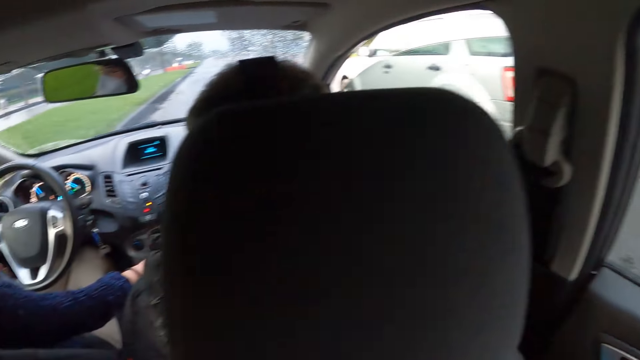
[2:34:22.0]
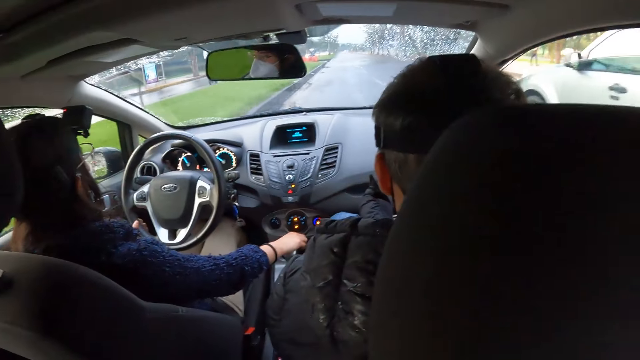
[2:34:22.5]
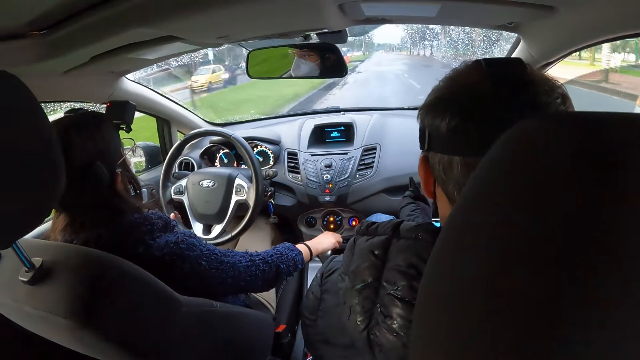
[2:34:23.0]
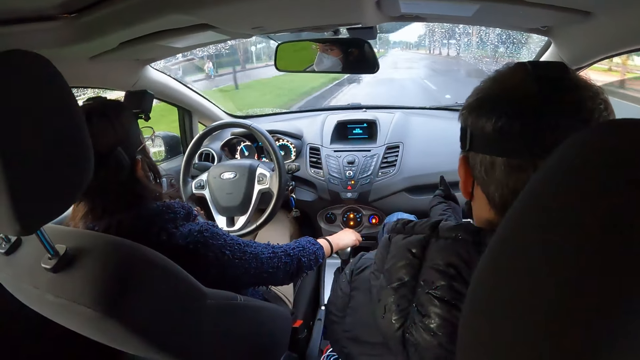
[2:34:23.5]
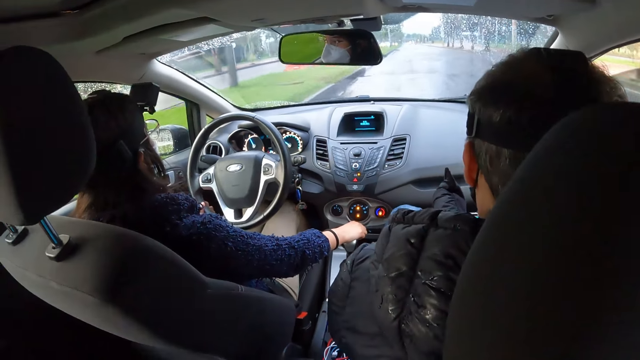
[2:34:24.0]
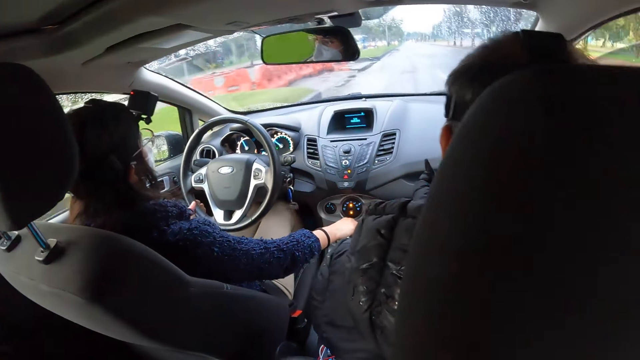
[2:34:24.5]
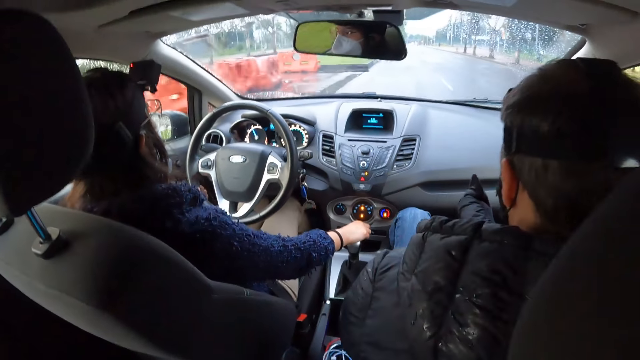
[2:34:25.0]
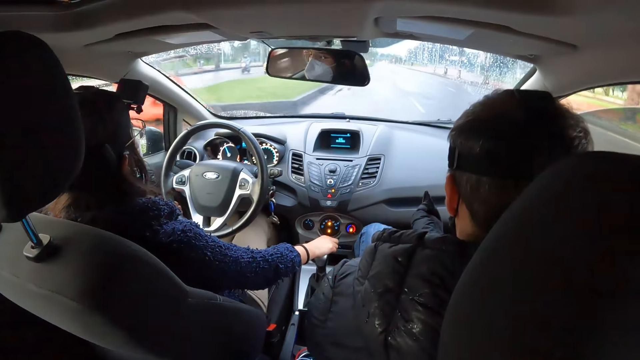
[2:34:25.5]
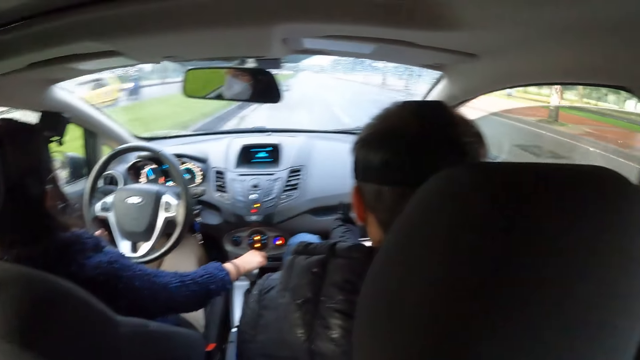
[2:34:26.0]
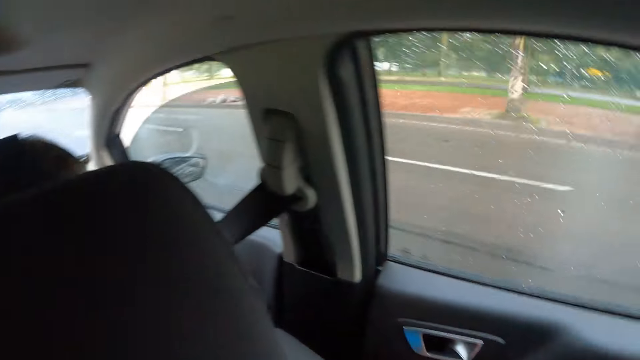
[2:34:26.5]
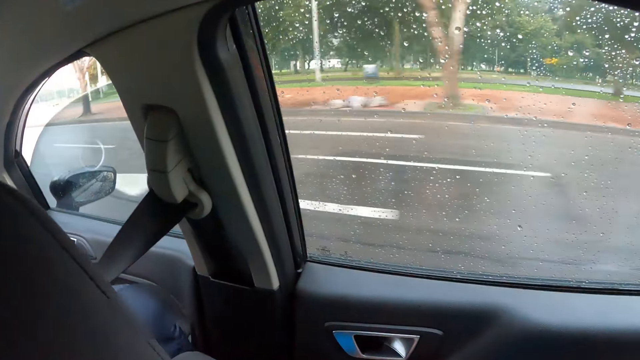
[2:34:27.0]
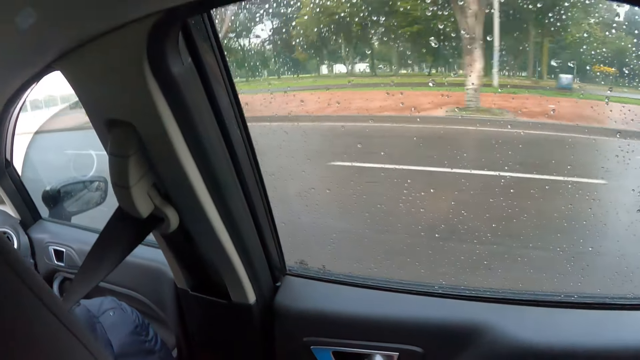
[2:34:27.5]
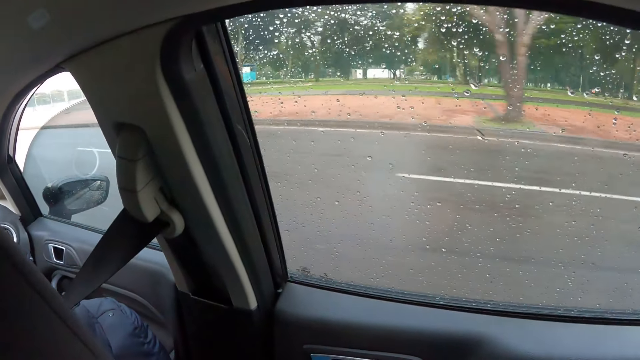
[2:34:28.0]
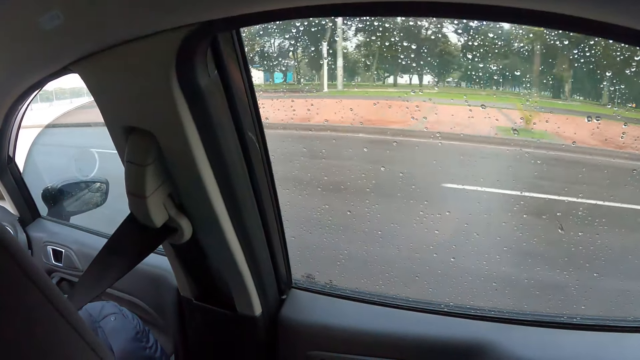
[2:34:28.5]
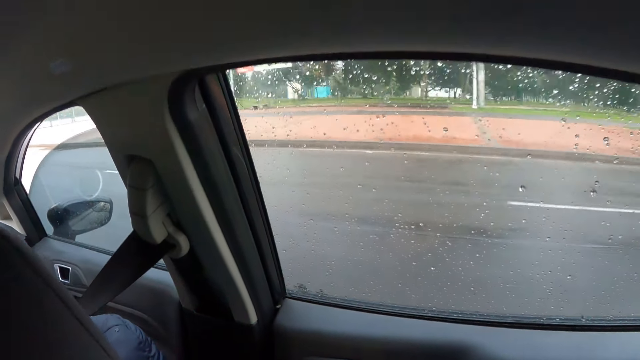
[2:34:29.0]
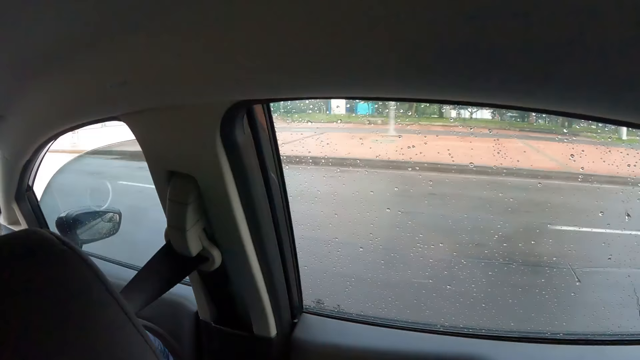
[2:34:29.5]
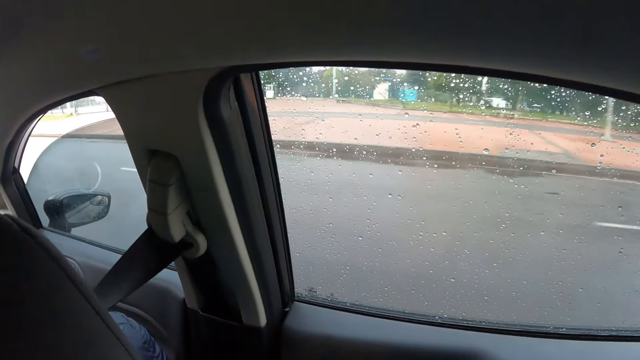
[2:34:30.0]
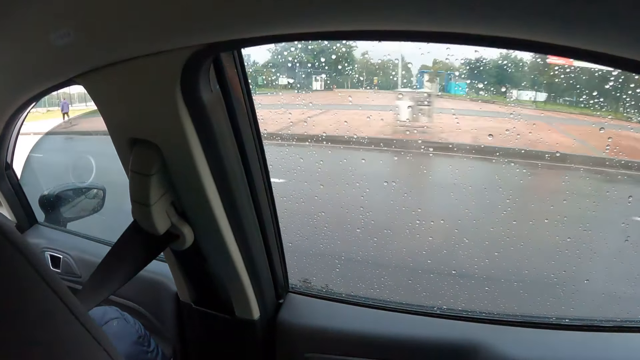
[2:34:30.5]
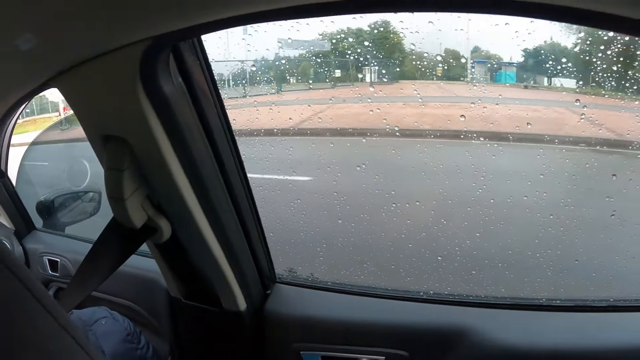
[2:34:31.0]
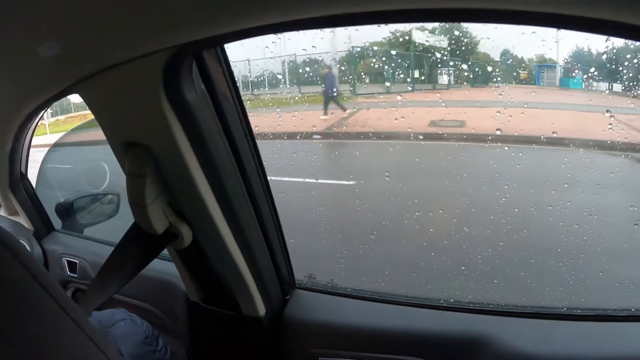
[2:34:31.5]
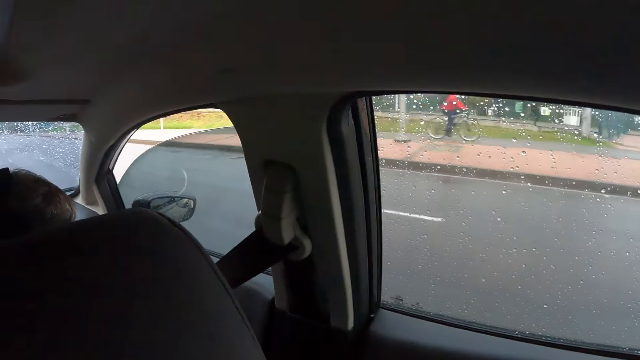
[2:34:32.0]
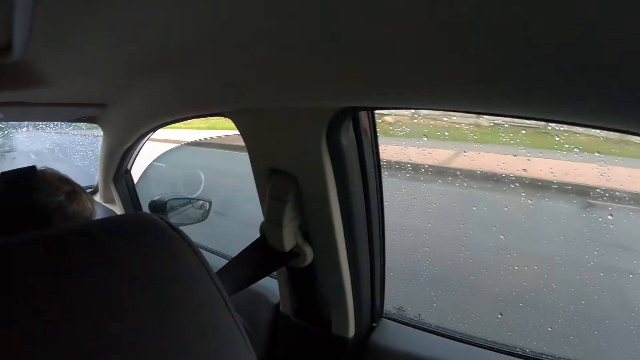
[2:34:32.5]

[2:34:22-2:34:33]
A woman drives the car. The camera wearer looks outside.

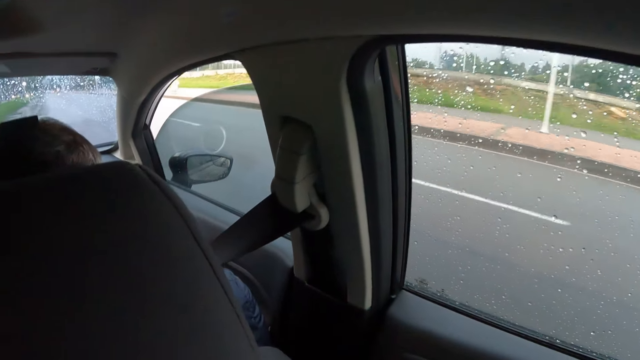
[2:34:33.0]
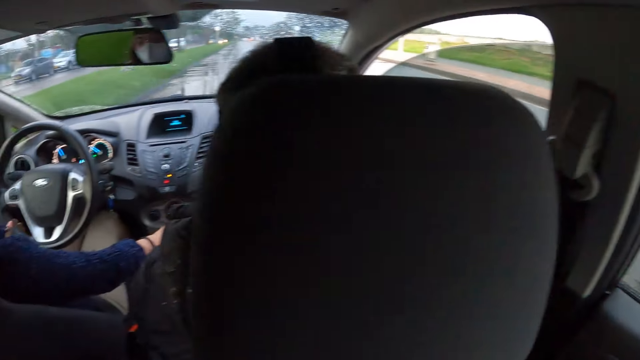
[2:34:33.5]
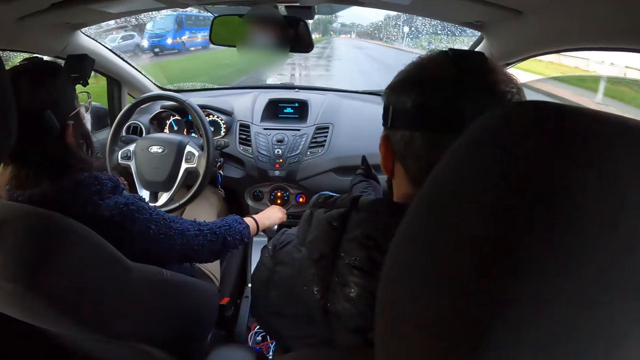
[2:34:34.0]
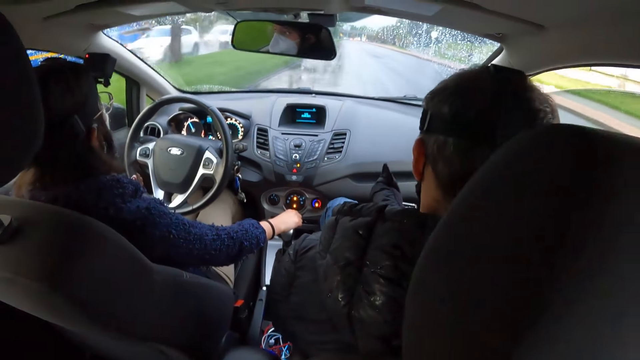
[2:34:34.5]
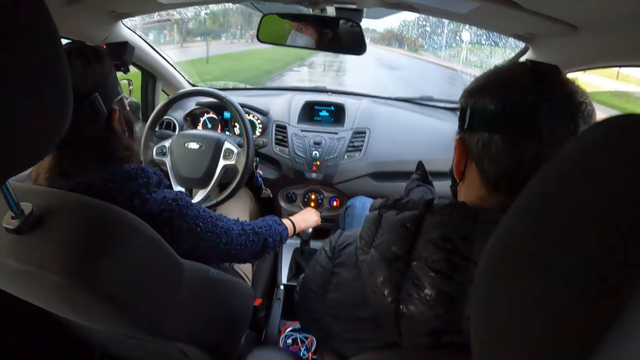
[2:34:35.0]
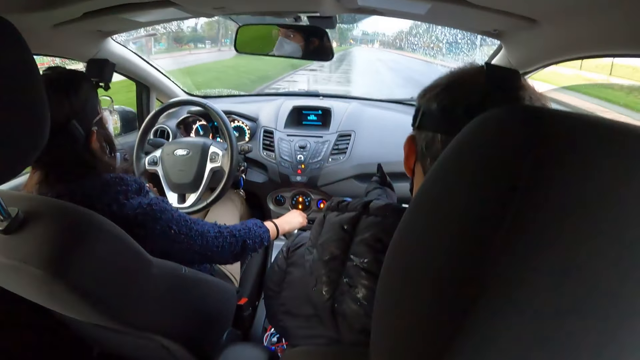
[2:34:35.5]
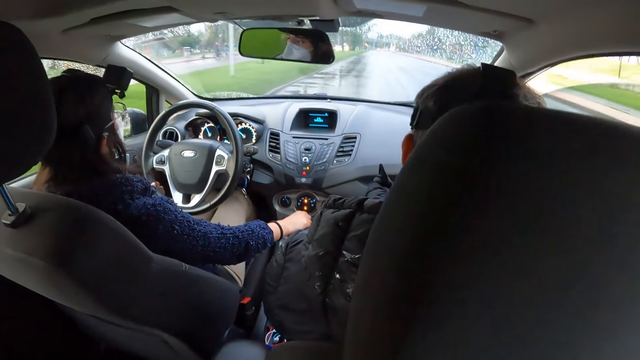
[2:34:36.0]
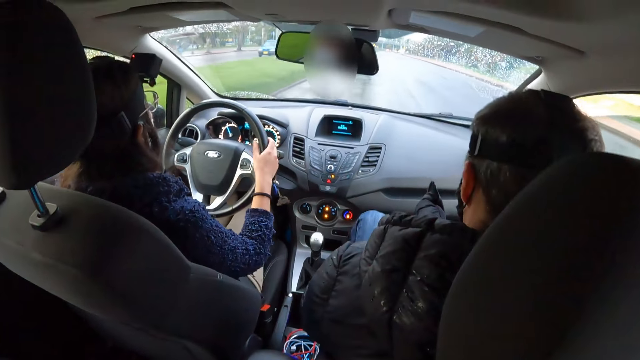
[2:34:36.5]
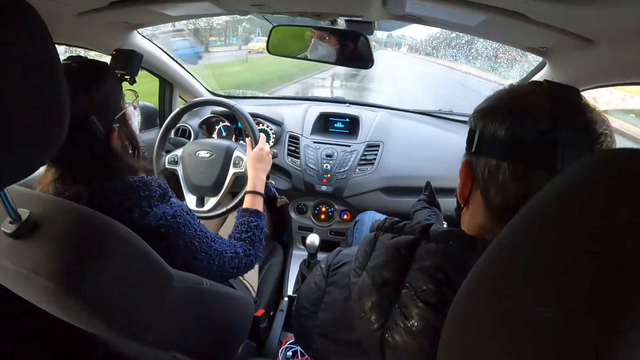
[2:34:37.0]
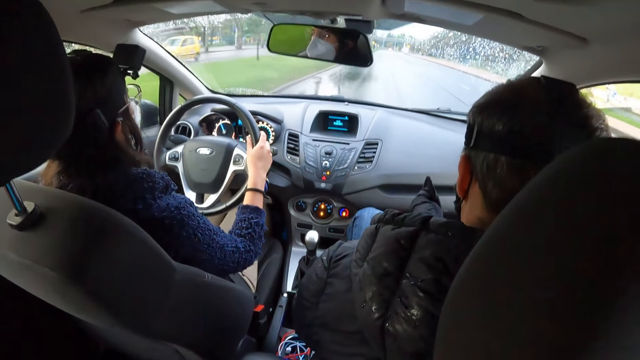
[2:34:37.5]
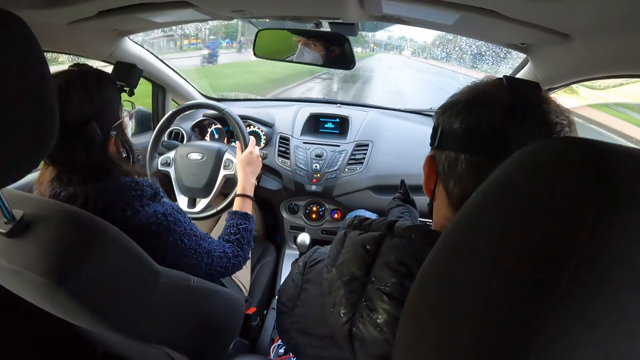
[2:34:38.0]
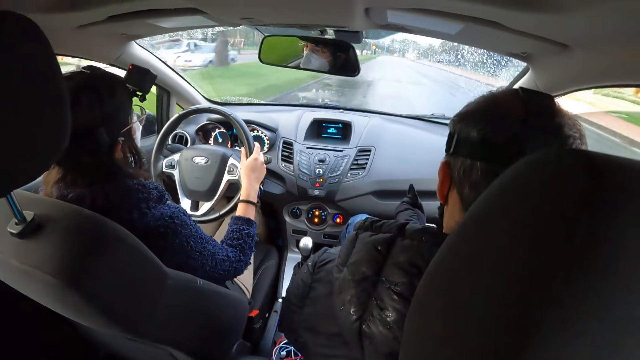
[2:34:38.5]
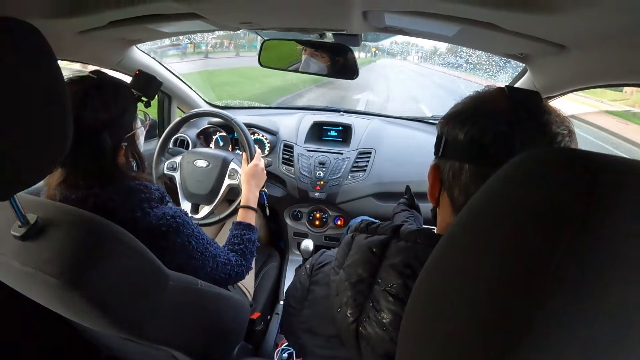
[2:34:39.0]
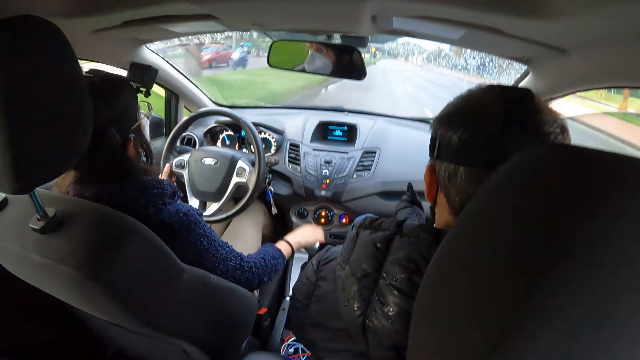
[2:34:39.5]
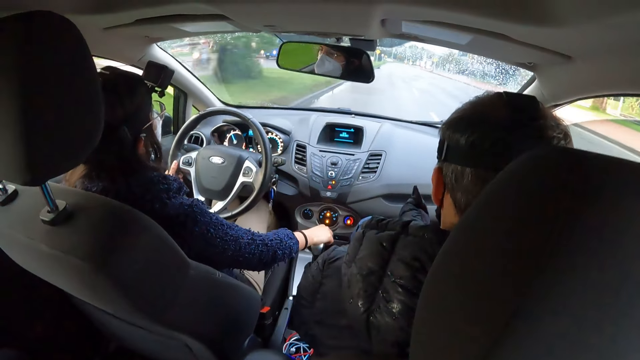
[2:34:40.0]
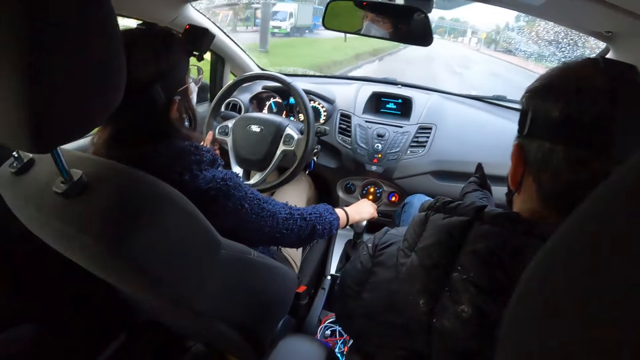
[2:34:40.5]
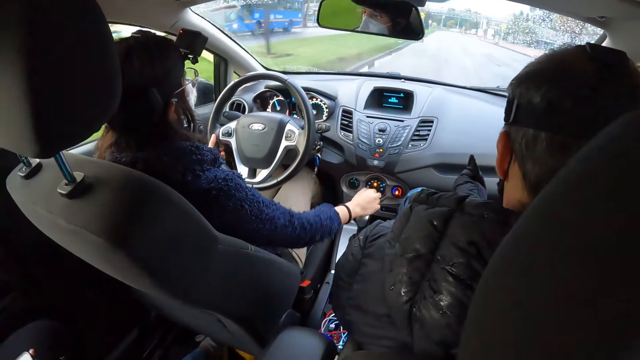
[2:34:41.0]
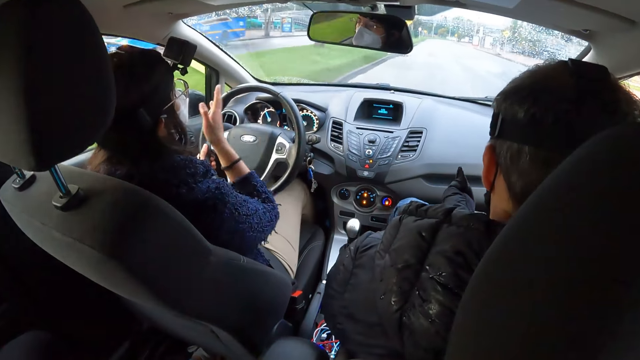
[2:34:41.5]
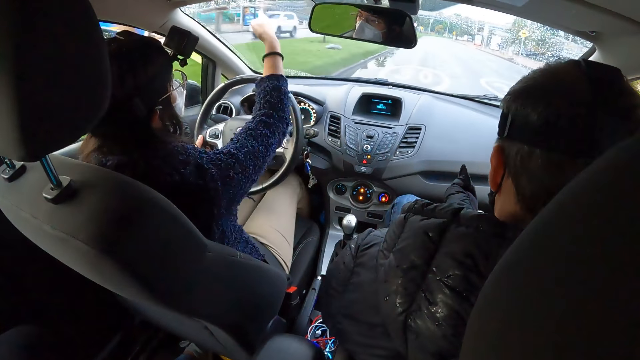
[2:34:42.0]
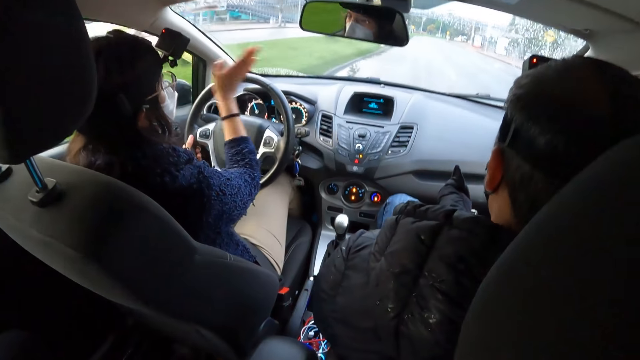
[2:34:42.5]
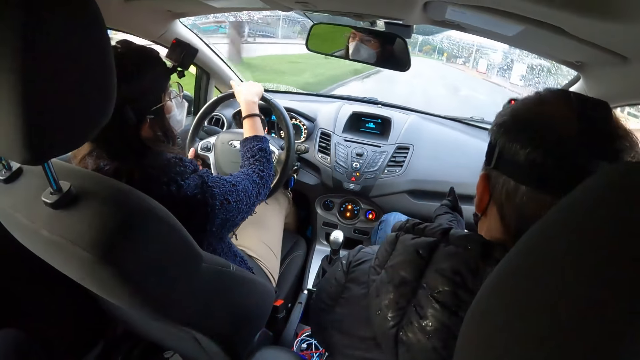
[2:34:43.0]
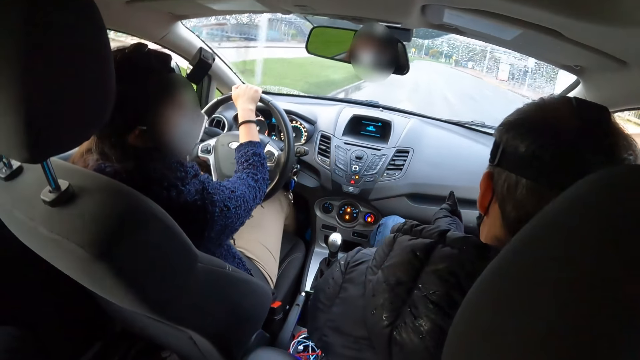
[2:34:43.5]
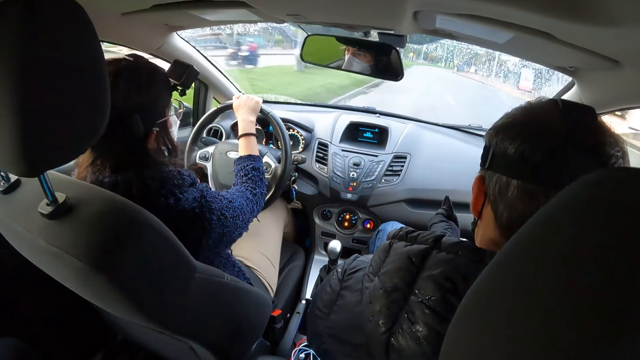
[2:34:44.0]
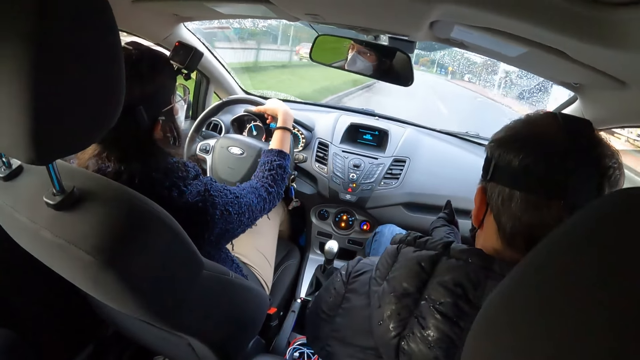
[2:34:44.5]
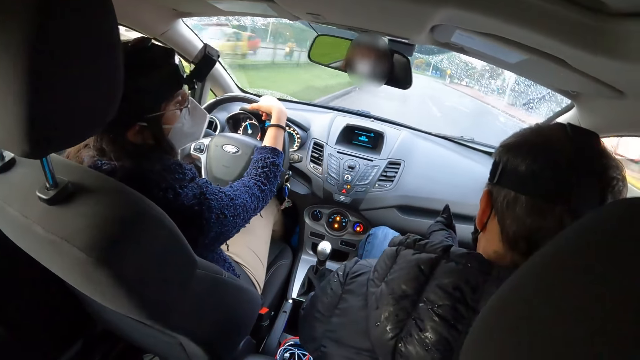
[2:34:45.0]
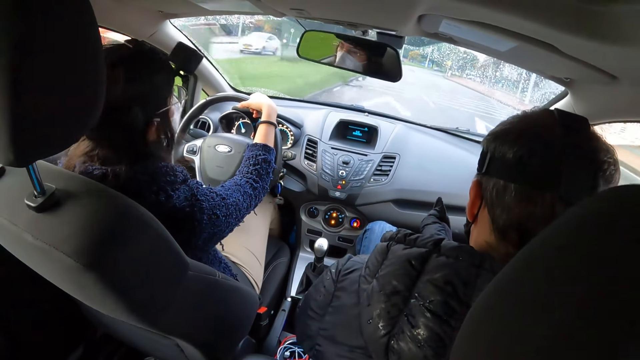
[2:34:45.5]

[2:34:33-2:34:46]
The woman drives the car with the steering in her right hand. She drives the car with the steering in her left hand. She operates the gear in the car with her right hand. She gesticulates in the car with her right hand. She drives the car with the steering in her right hand.
